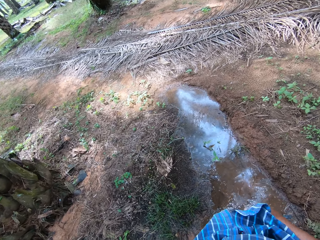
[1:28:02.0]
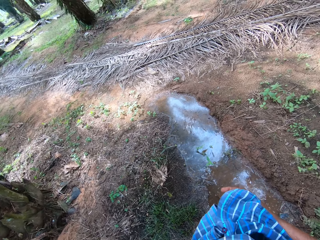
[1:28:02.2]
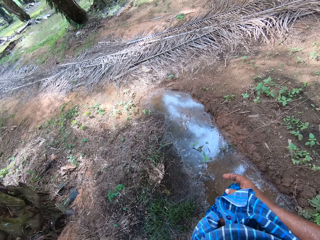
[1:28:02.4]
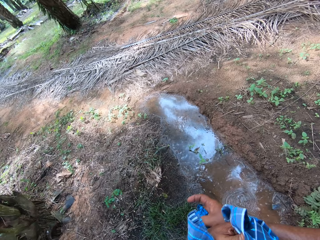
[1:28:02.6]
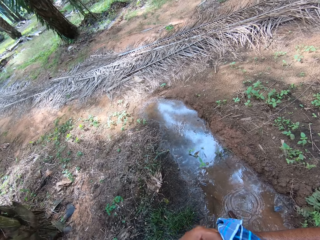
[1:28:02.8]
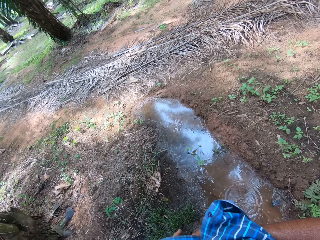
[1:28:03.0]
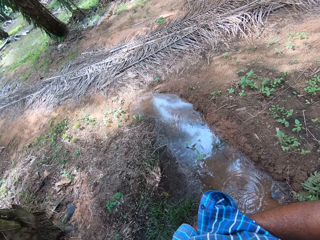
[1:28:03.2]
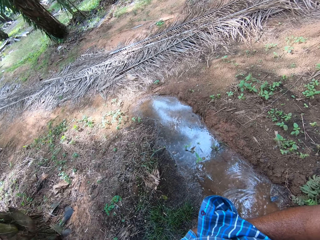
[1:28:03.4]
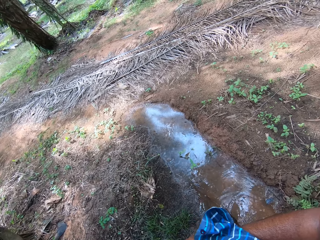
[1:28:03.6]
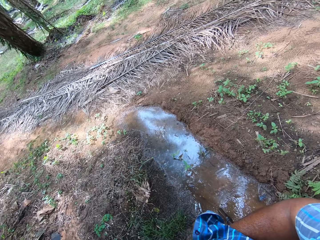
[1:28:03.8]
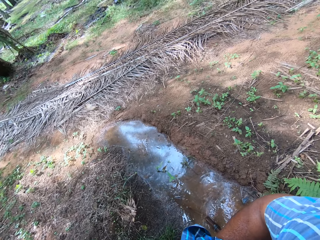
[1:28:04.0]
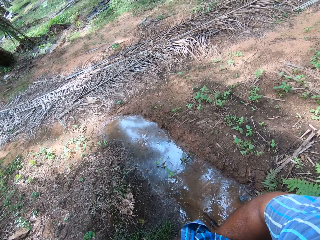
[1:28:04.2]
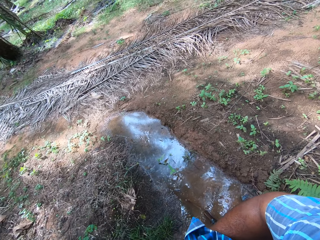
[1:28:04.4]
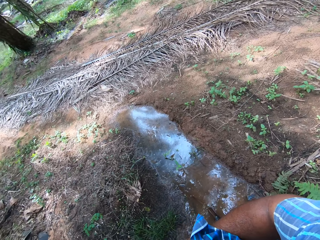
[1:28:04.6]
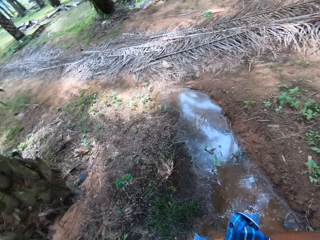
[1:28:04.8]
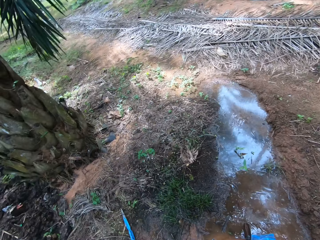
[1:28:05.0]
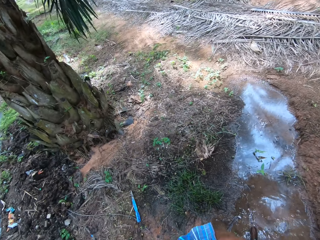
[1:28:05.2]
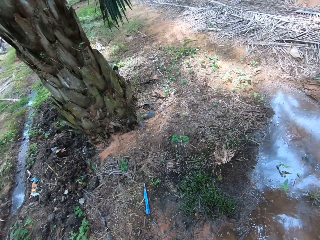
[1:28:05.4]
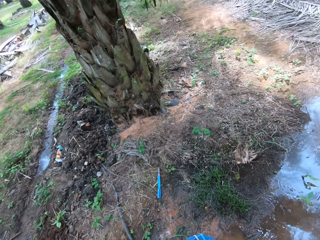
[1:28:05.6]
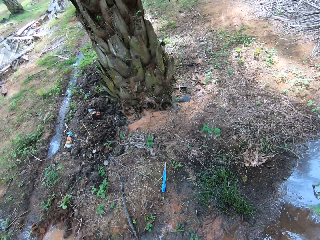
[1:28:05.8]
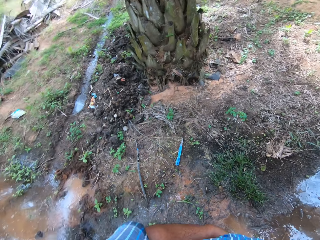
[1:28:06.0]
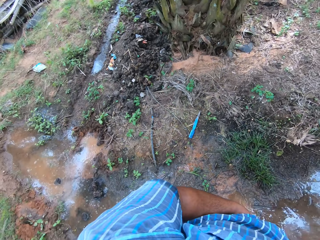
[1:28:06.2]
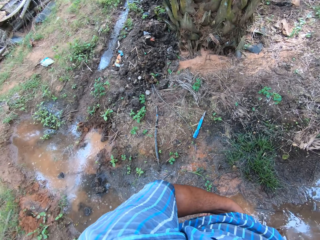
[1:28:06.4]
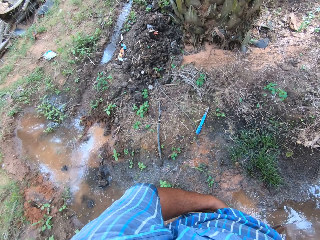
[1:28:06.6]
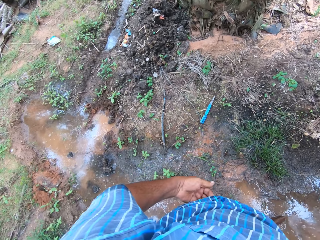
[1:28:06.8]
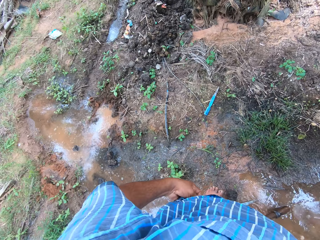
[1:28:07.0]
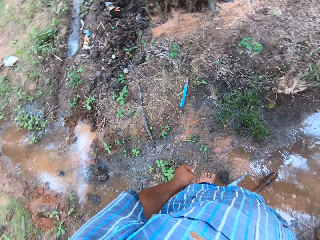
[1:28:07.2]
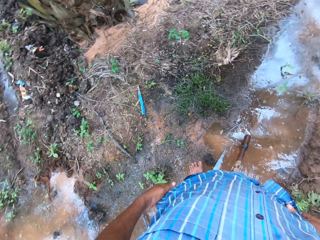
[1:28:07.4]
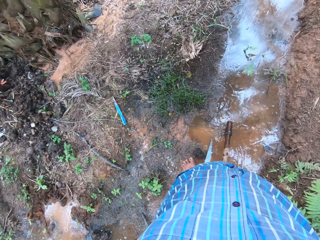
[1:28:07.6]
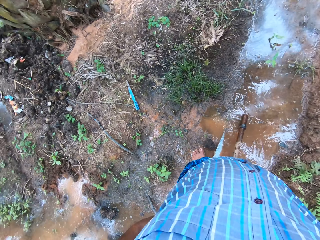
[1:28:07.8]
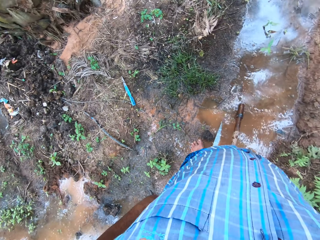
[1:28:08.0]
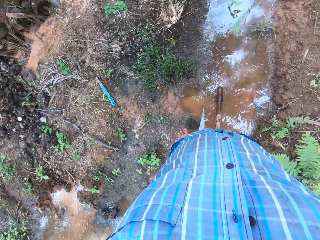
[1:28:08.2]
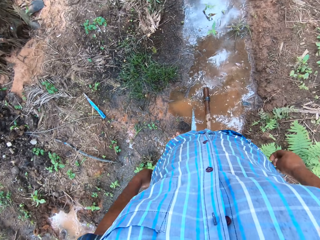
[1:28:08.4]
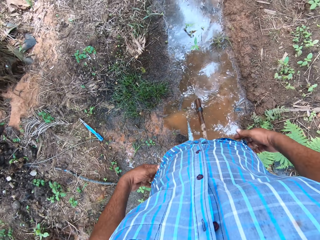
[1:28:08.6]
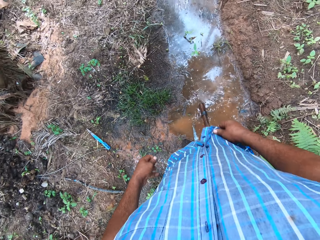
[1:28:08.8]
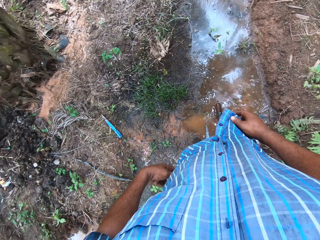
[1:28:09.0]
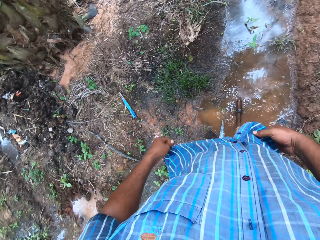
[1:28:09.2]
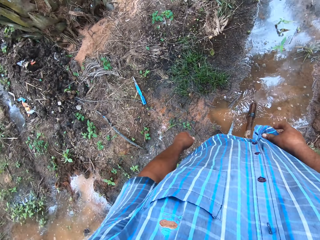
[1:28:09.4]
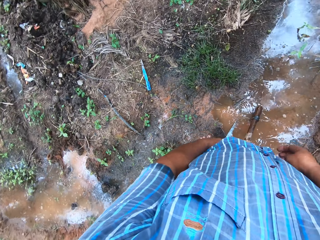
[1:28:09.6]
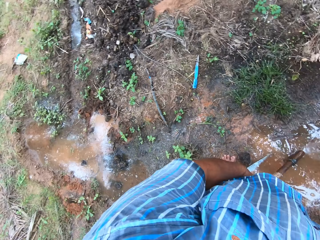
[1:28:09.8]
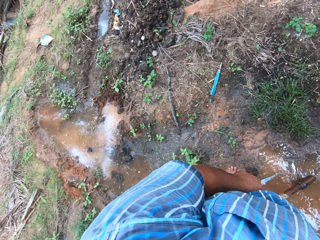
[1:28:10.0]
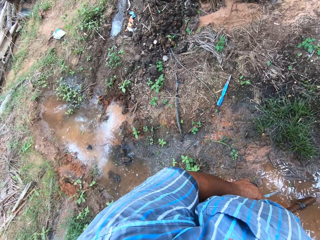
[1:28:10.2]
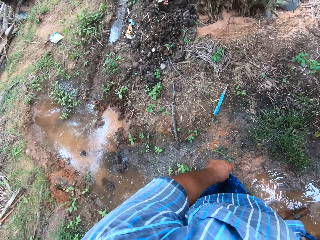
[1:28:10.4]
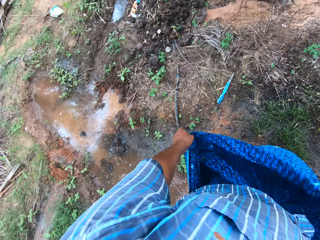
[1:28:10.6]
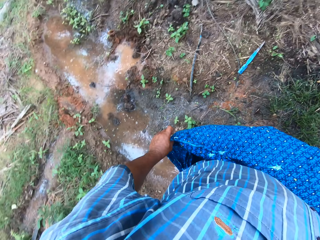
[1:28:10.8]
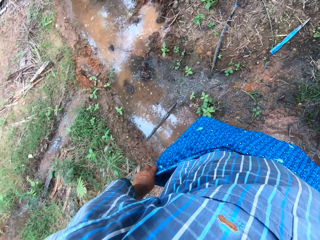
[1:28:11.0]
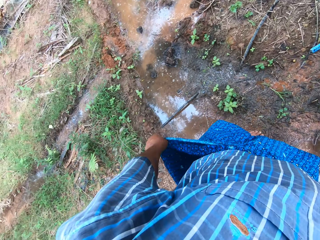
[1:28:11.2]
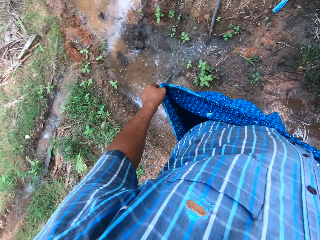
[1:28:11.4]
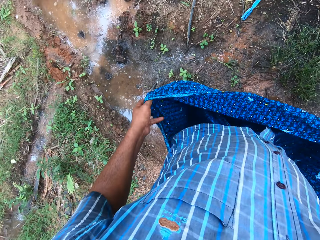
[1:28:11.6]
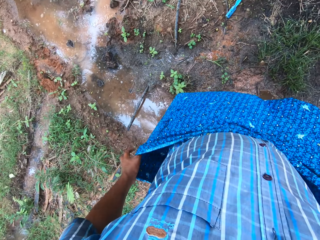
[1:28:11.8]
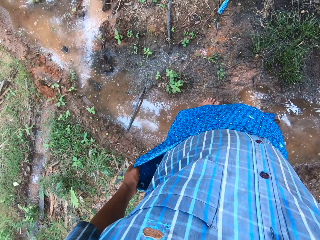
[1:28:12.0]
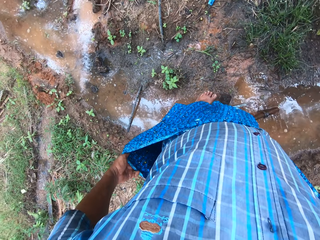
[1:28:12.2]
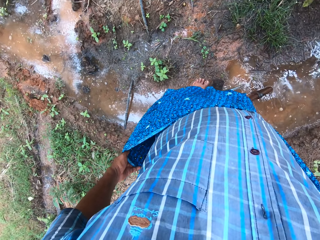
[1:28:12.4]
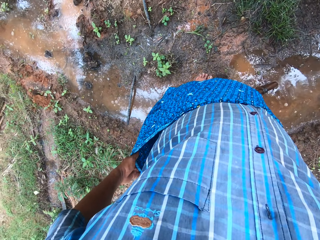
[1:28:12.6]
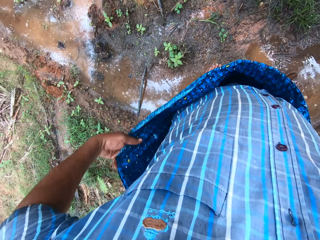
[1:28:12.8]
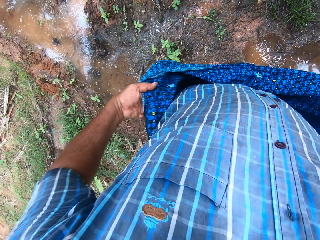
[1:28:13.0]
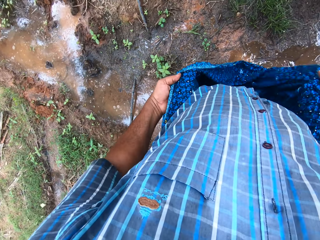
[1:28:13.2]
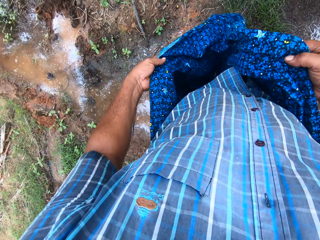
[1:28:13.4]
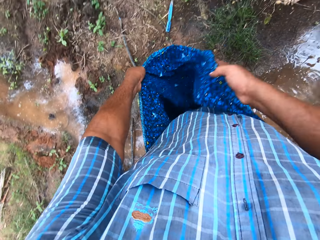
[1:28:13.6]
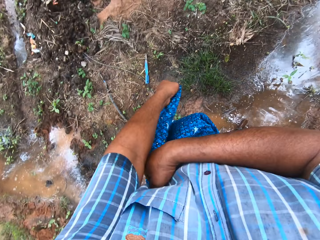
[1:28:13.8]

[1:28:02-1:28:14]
The camera wearer adjusts the fabric.

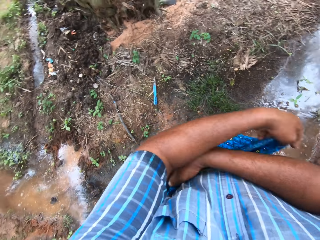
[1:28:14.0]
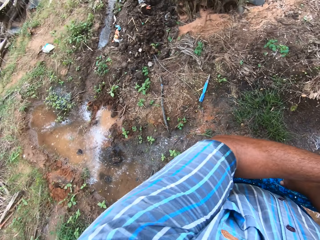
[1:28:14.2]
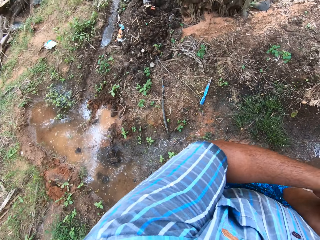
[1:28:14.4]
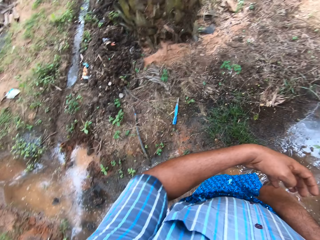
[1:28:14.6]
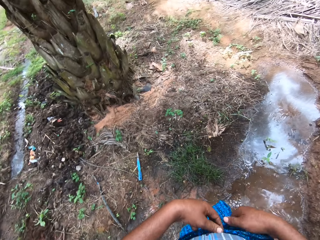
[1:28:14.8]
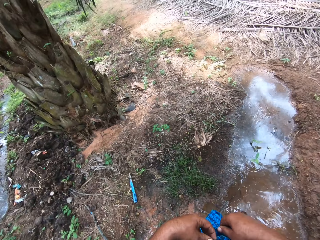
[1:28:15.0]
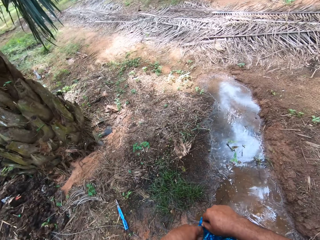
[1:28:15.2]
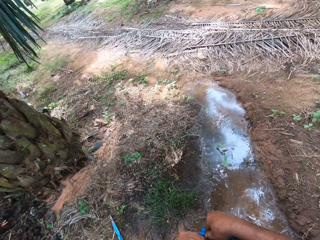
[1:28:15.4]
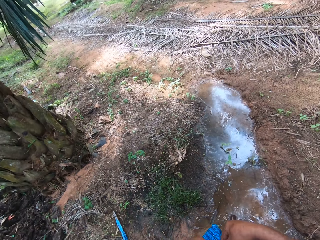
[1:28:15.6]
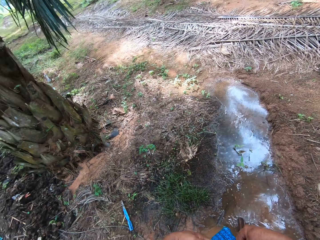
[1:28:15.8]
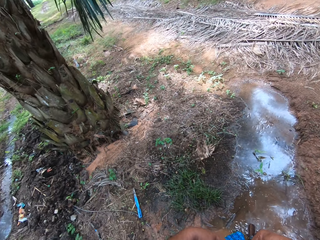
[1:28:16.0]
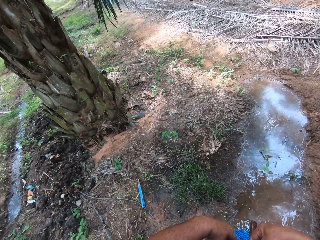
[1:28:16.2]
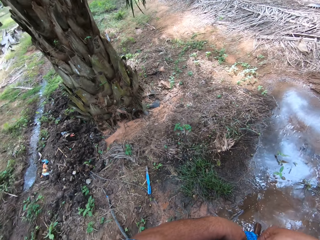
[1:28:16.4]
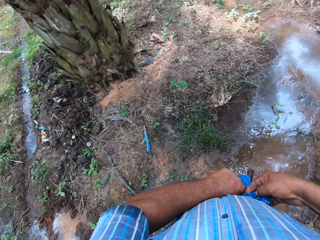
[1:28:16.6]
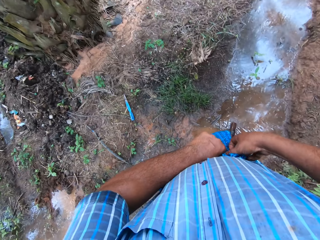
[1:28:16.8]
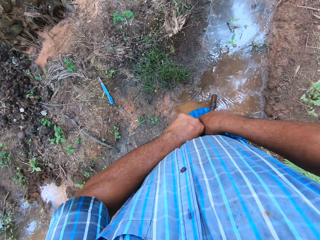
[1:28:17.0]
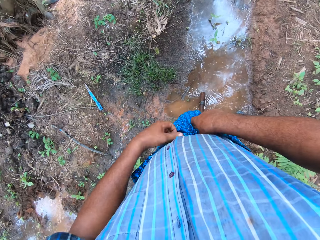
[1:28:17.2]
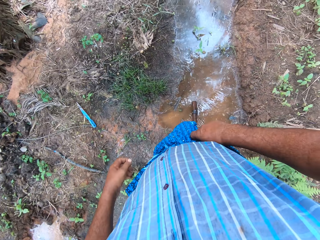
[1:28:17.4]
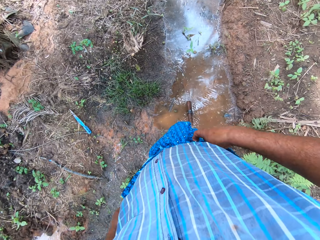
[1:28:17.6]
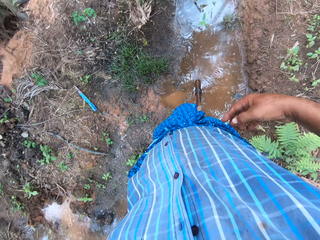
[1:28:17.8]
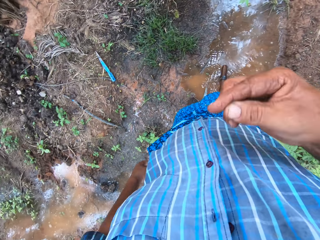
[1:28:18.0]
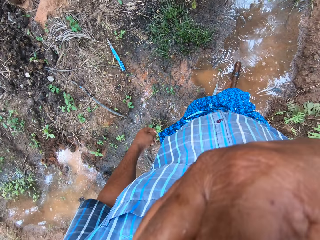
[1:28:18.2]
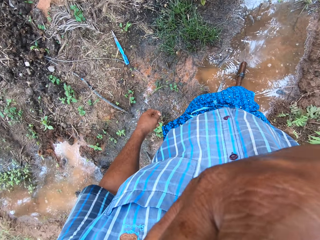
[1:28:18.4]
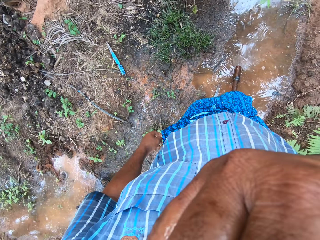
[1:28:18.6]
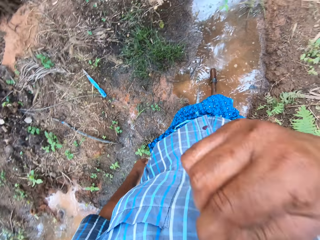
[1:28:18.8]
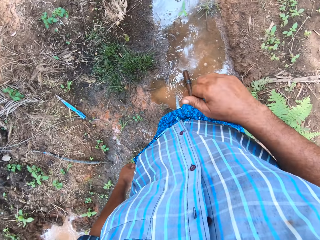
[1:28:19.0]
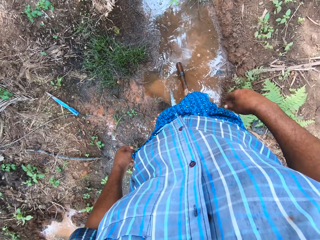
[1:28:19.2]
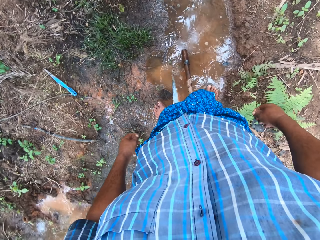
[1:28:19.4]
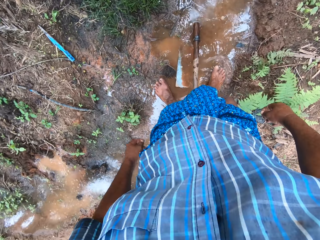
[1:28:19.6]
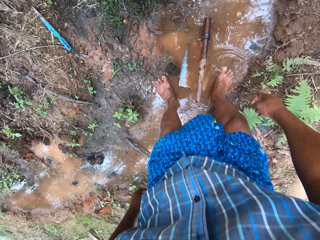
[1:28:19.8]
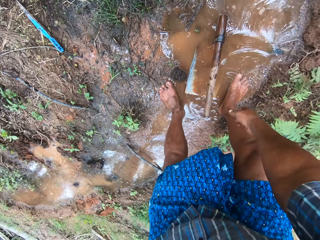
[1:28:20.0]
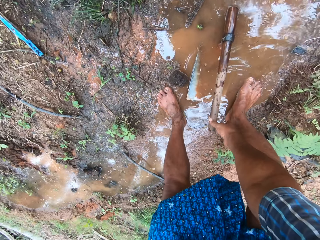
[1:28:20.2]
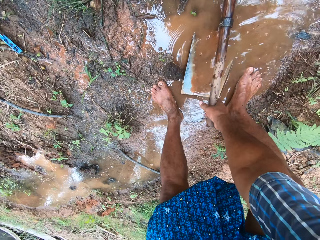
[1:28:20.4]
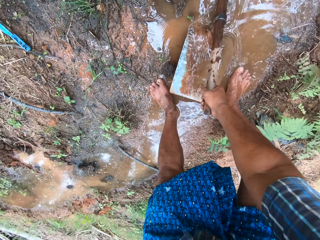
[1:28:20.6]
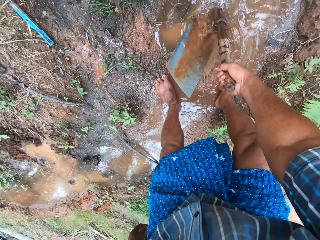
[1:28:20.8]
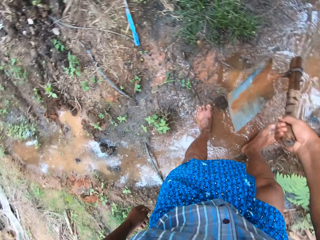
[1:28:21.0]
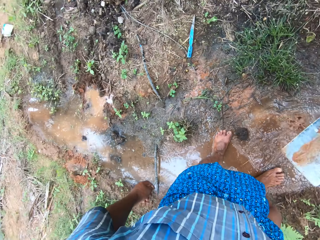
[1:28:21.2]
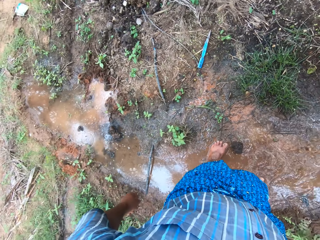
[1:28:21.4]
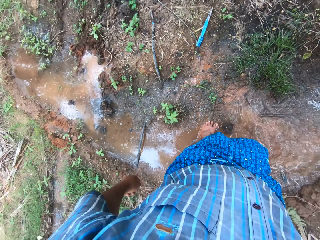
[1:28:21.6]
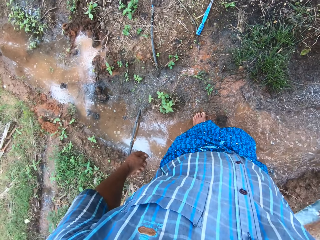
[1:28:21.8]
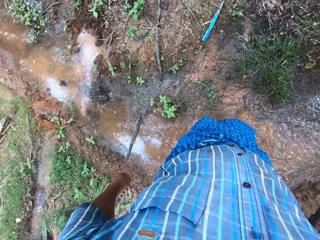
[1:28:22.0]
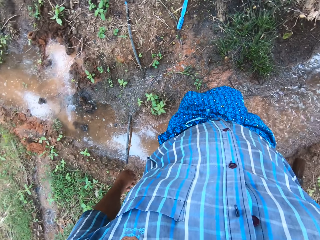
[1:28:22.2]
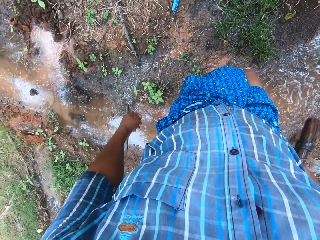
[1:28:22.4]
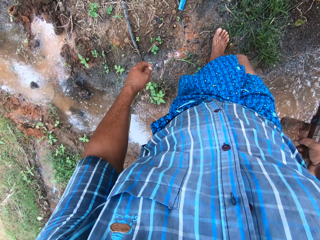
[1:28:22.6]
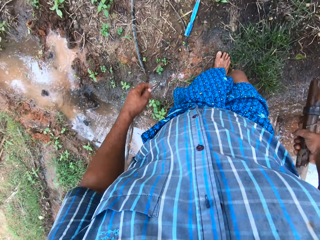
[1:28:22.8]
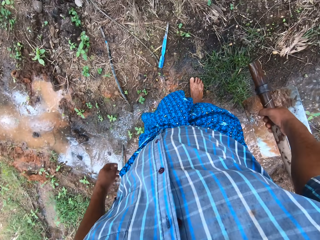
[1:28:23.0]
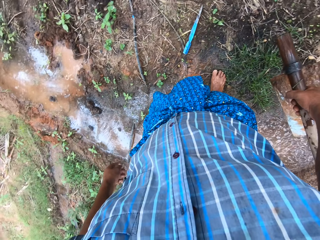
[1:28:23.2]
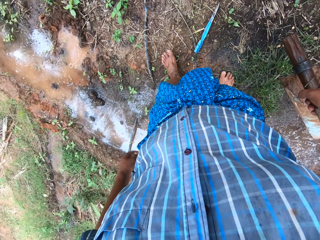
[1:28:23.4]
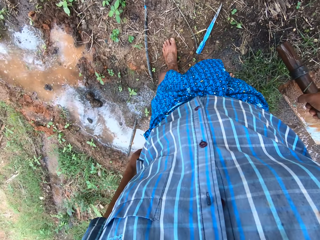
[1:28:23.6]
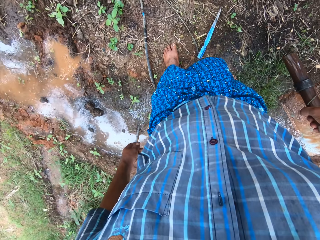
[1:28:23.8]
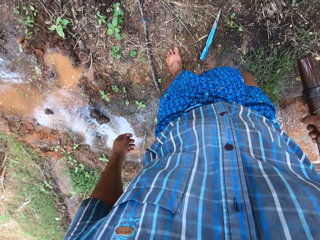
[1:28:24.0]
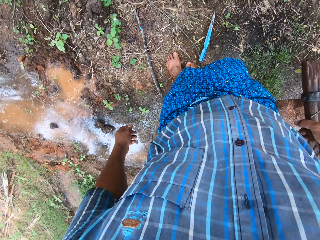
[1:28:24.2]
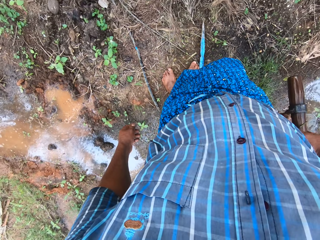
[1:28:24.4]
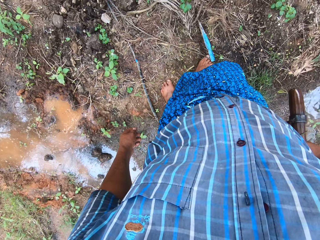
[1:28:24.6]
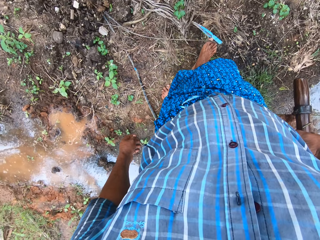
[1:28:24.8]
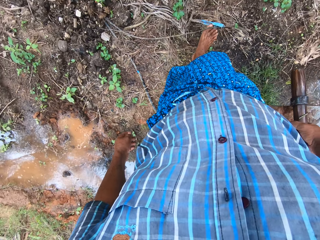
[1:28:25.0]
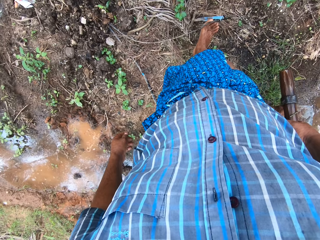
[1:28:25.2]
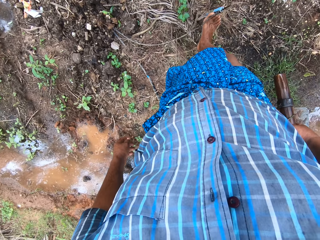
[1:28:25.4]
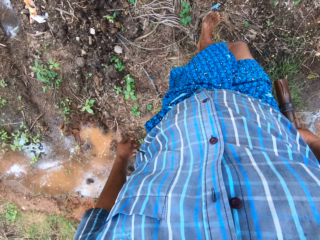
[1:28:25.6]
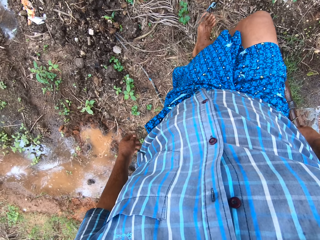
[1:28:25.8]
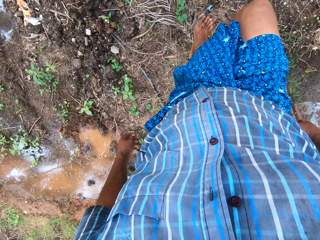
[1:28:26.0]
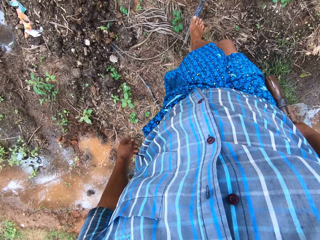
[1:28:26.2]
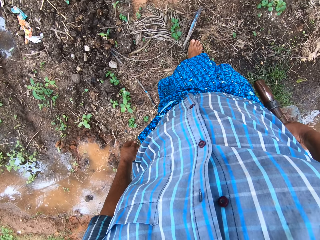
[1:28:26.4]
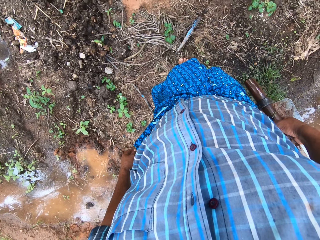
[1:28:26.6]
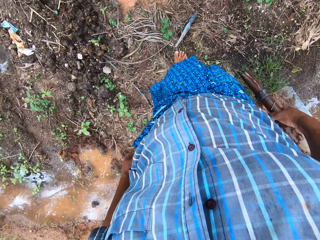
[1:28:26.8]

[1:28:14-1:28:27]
The camera wearer picks his nose. He picks up the digging hoe from the field stream. He walks to a tool on the ground. He pushes the tool on the ground with his right leg.
